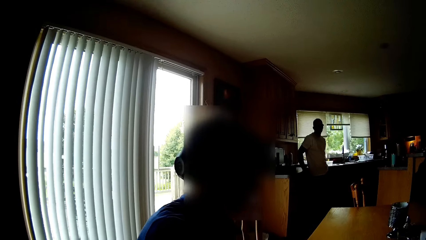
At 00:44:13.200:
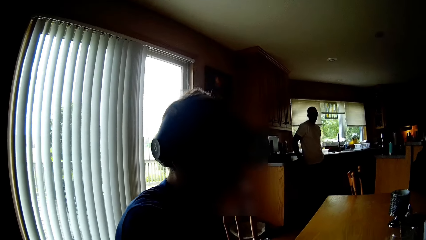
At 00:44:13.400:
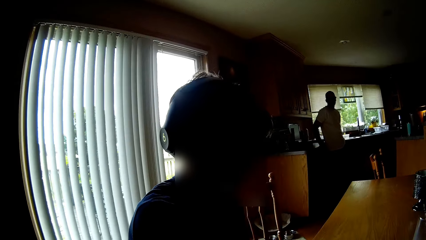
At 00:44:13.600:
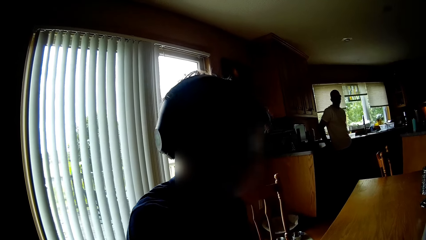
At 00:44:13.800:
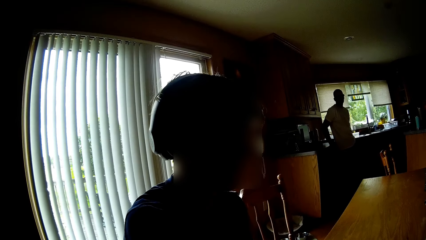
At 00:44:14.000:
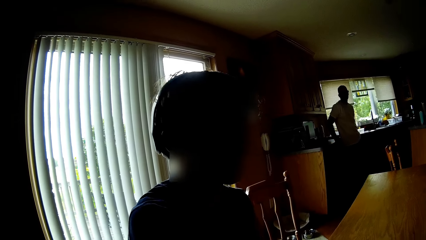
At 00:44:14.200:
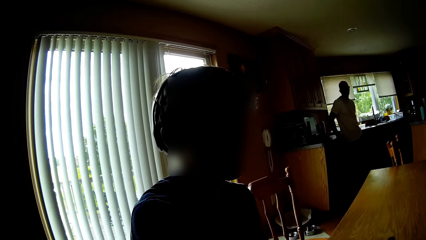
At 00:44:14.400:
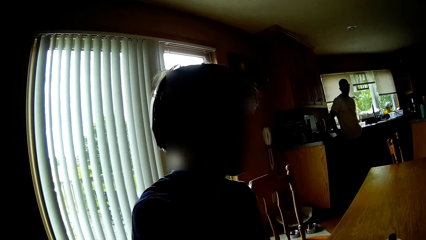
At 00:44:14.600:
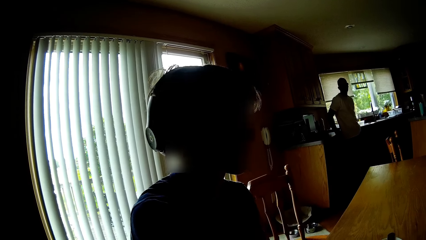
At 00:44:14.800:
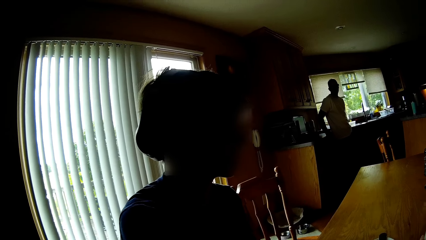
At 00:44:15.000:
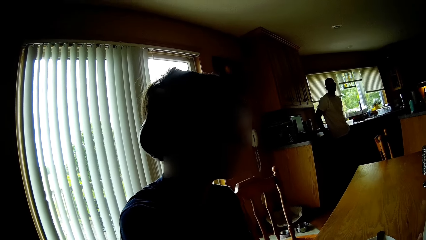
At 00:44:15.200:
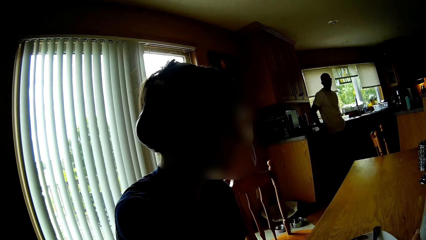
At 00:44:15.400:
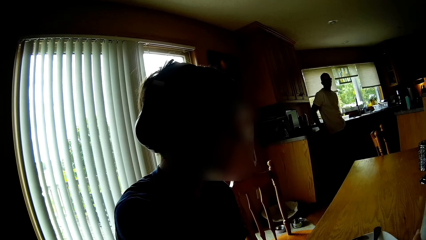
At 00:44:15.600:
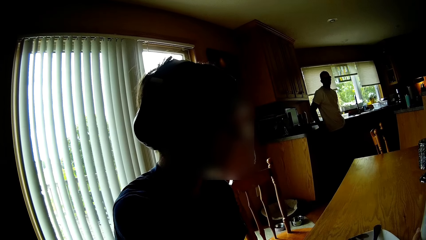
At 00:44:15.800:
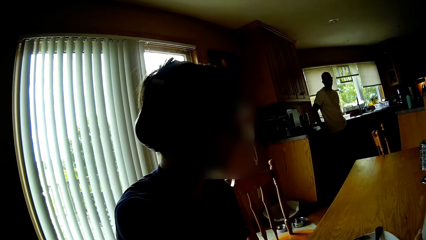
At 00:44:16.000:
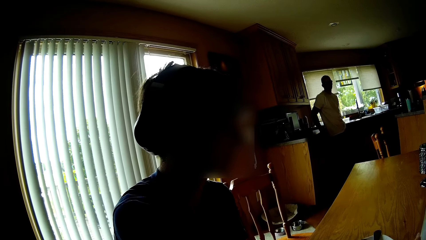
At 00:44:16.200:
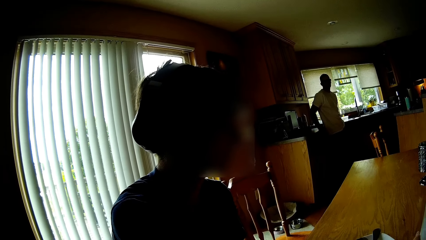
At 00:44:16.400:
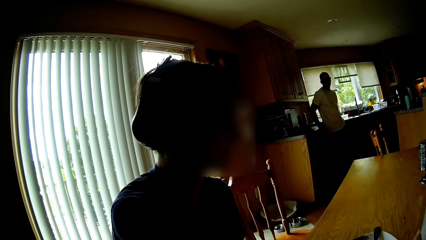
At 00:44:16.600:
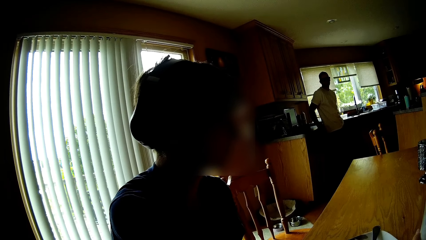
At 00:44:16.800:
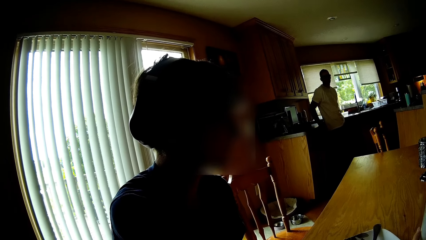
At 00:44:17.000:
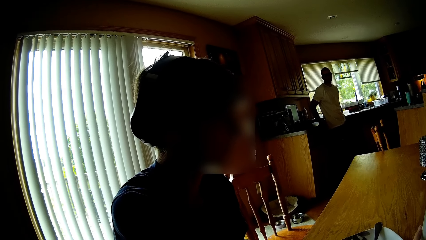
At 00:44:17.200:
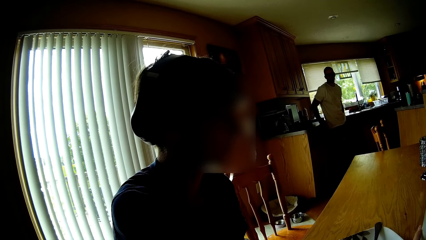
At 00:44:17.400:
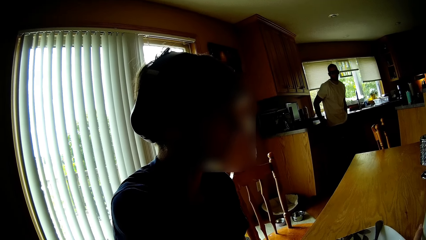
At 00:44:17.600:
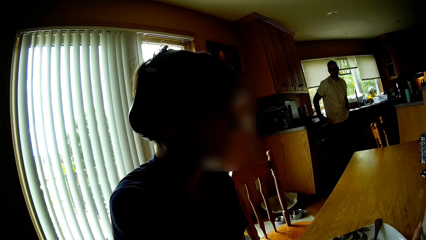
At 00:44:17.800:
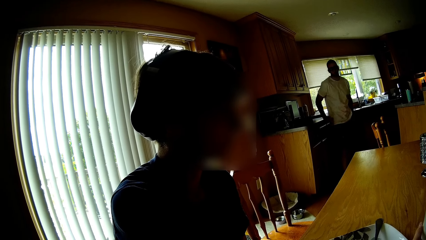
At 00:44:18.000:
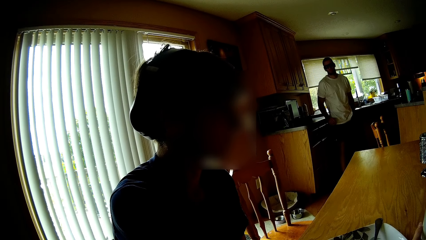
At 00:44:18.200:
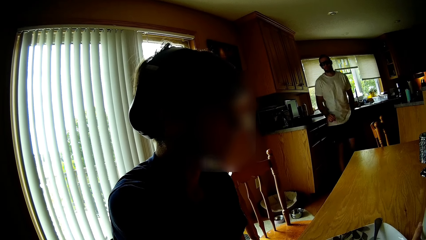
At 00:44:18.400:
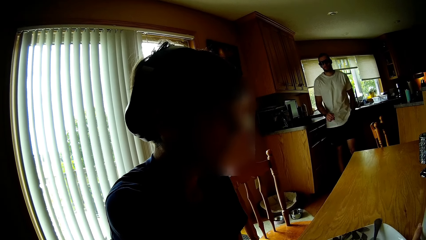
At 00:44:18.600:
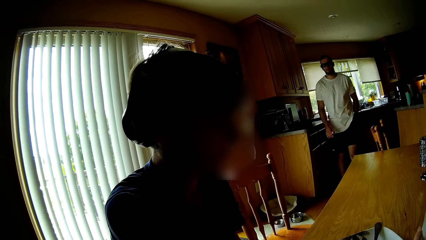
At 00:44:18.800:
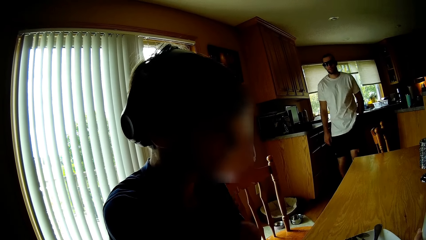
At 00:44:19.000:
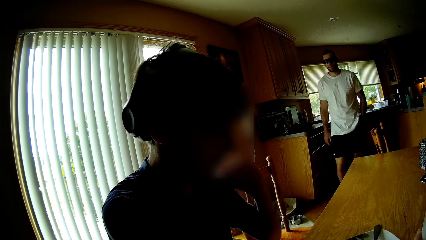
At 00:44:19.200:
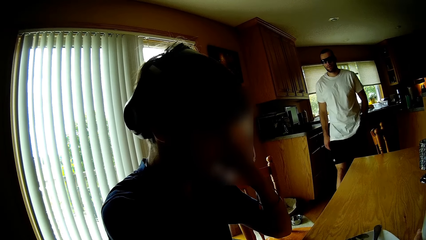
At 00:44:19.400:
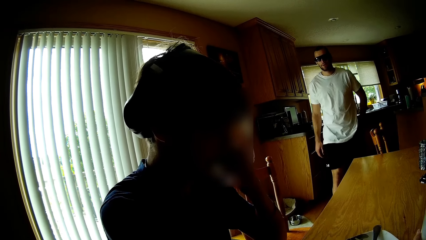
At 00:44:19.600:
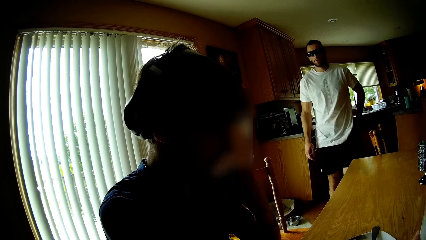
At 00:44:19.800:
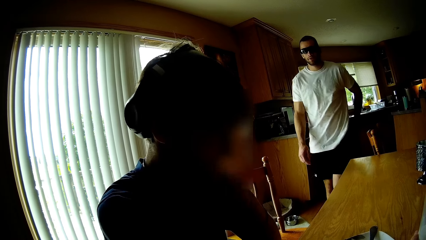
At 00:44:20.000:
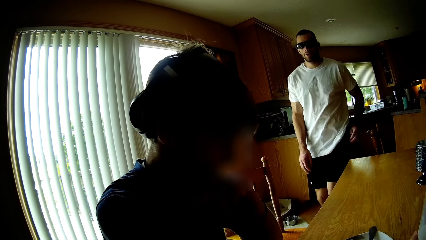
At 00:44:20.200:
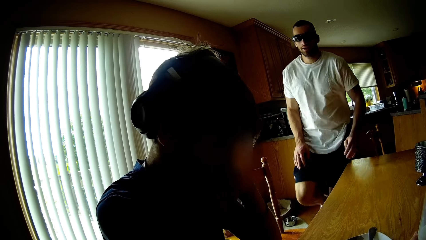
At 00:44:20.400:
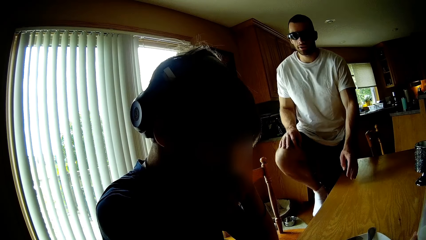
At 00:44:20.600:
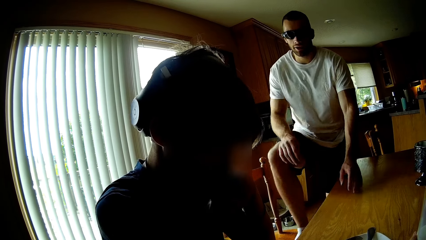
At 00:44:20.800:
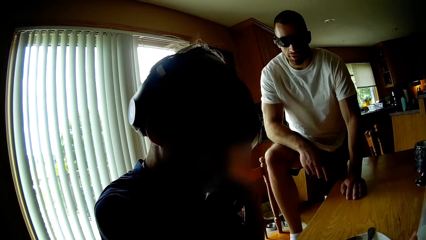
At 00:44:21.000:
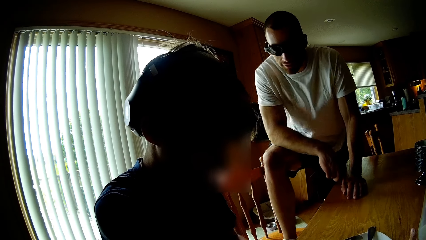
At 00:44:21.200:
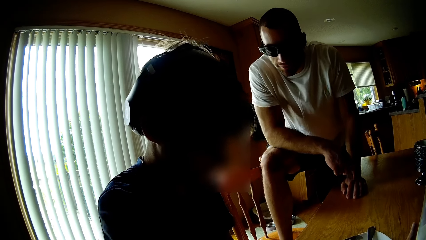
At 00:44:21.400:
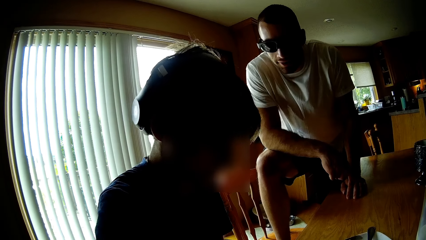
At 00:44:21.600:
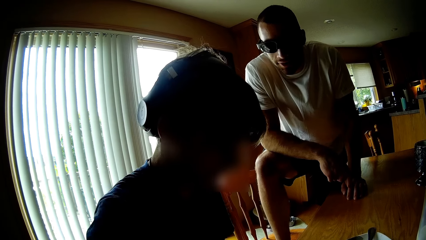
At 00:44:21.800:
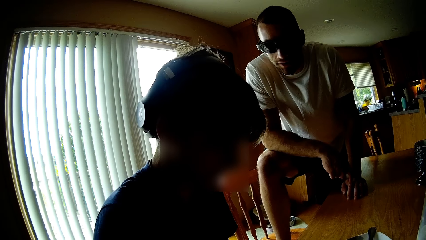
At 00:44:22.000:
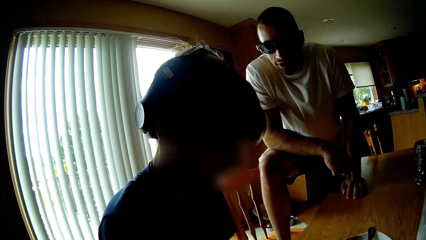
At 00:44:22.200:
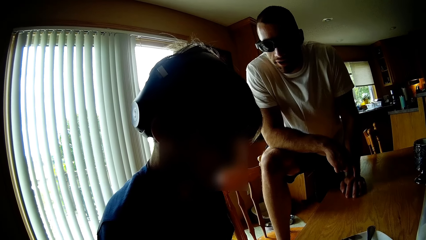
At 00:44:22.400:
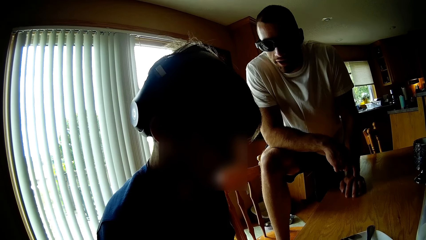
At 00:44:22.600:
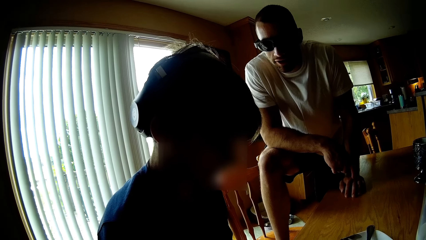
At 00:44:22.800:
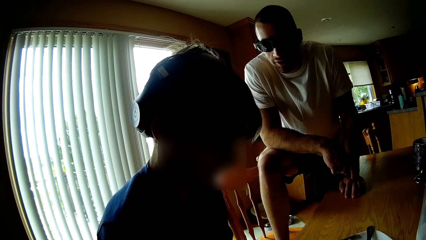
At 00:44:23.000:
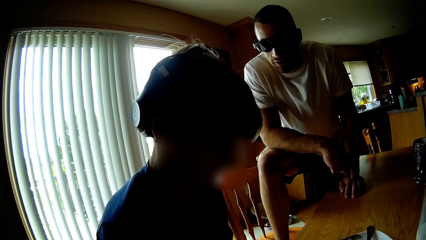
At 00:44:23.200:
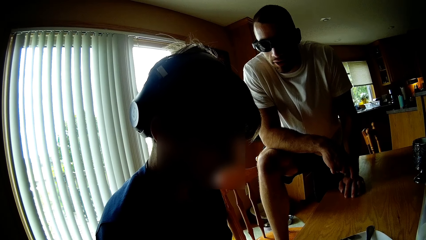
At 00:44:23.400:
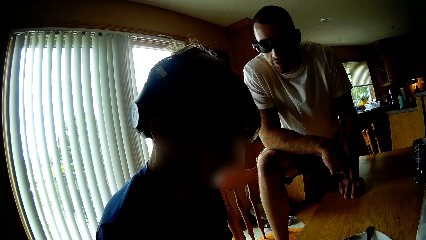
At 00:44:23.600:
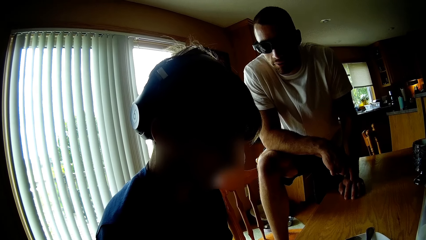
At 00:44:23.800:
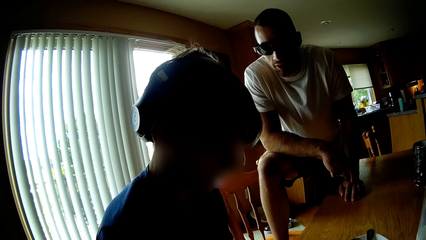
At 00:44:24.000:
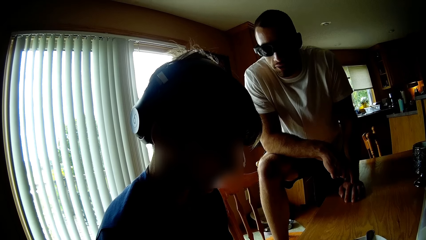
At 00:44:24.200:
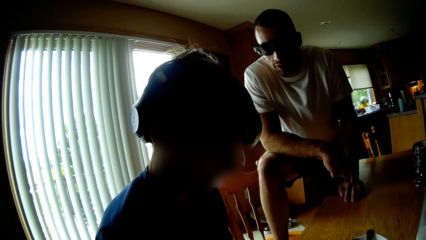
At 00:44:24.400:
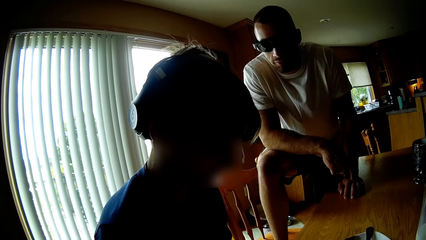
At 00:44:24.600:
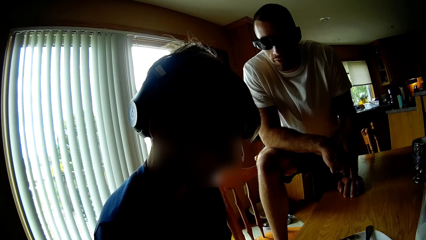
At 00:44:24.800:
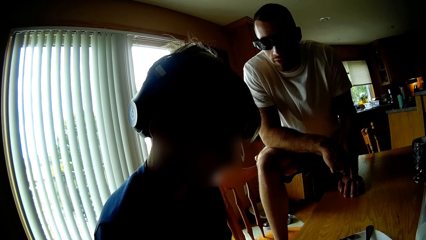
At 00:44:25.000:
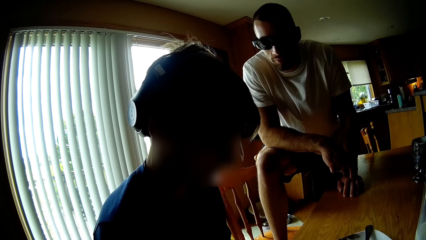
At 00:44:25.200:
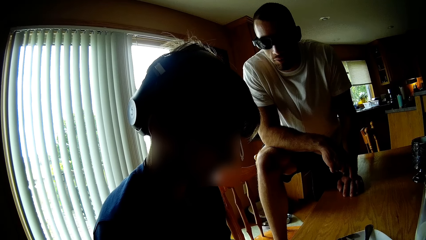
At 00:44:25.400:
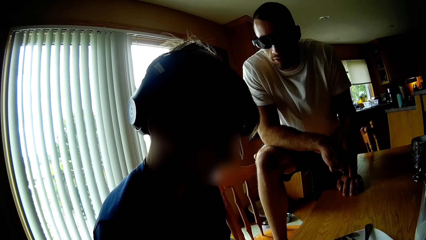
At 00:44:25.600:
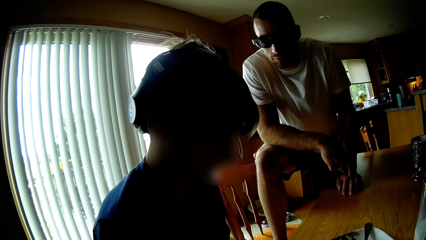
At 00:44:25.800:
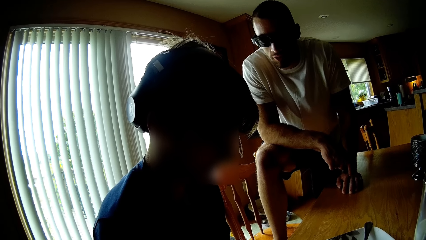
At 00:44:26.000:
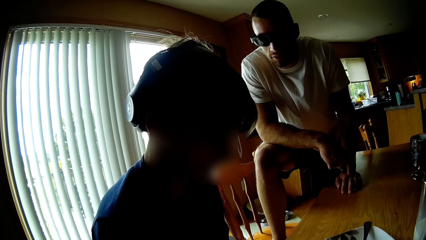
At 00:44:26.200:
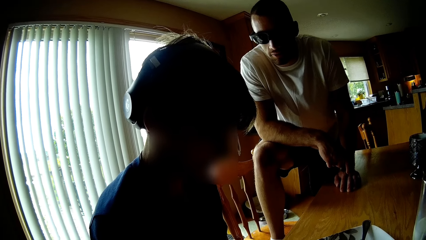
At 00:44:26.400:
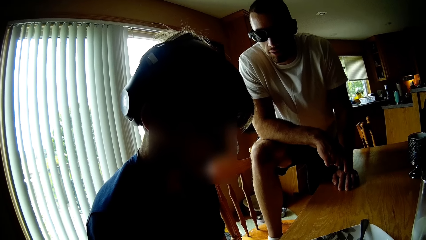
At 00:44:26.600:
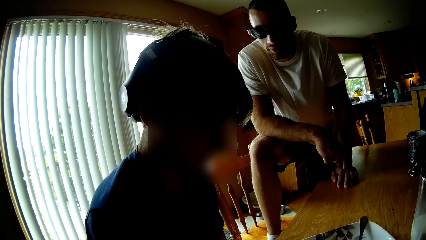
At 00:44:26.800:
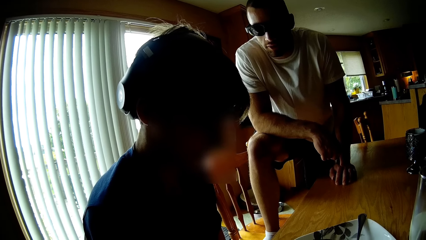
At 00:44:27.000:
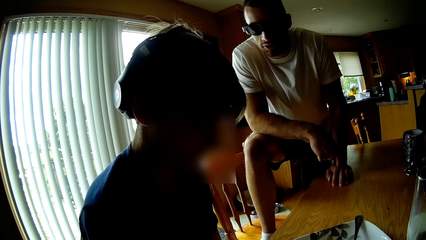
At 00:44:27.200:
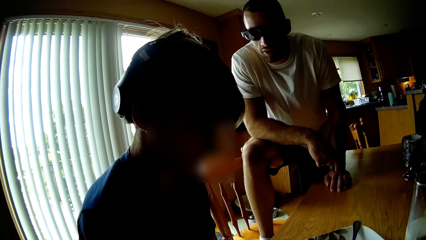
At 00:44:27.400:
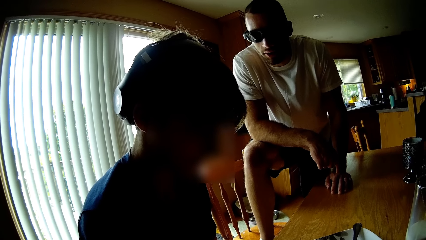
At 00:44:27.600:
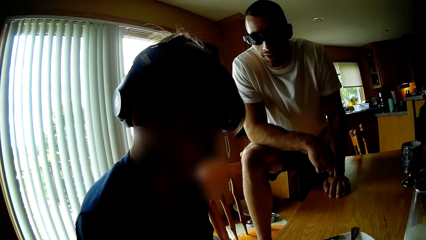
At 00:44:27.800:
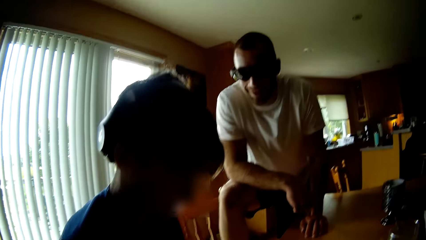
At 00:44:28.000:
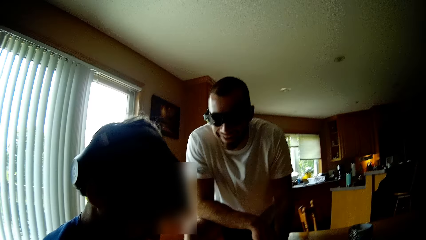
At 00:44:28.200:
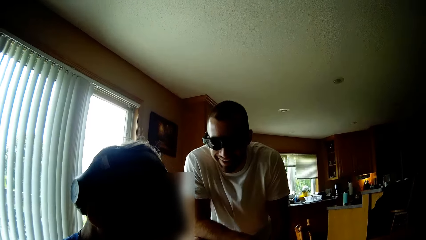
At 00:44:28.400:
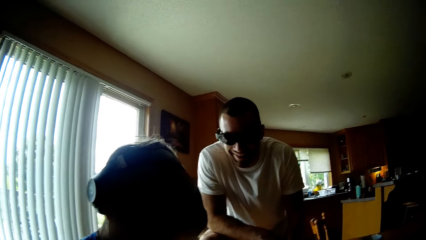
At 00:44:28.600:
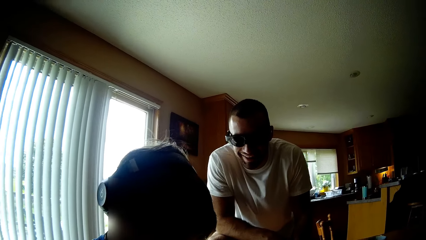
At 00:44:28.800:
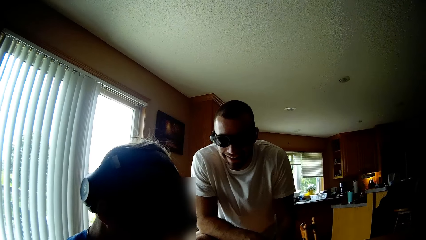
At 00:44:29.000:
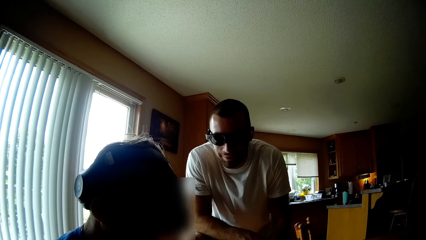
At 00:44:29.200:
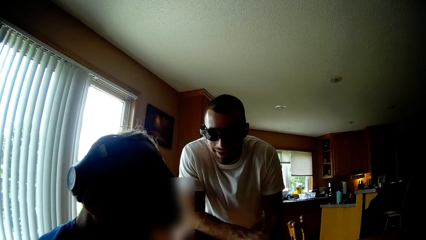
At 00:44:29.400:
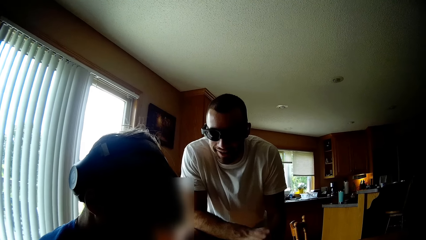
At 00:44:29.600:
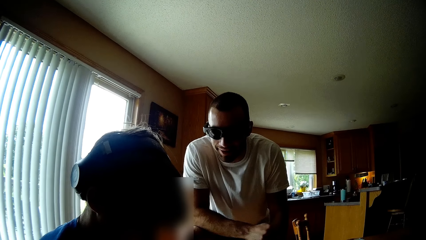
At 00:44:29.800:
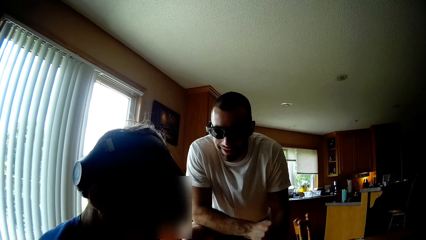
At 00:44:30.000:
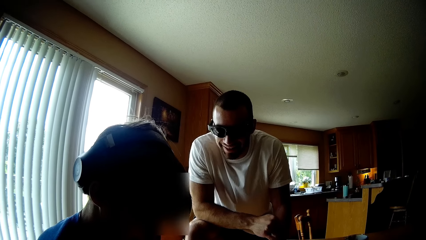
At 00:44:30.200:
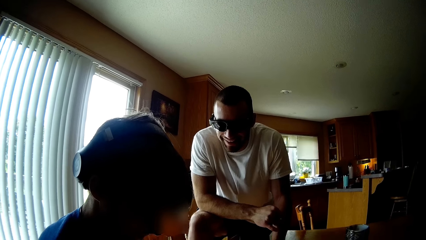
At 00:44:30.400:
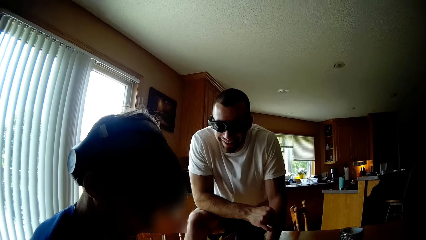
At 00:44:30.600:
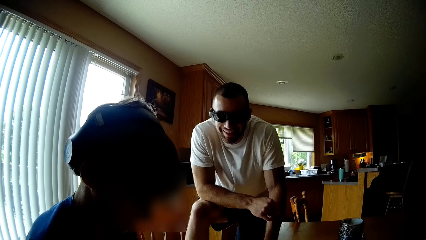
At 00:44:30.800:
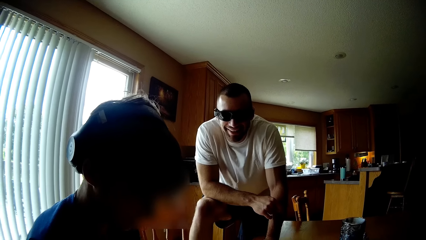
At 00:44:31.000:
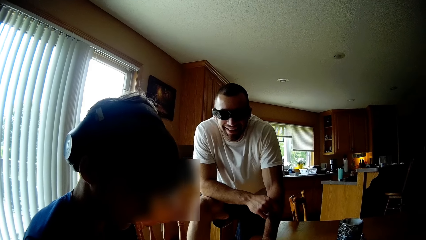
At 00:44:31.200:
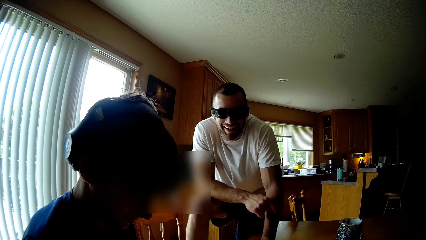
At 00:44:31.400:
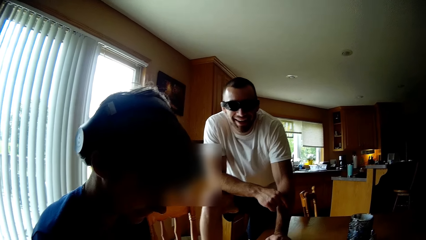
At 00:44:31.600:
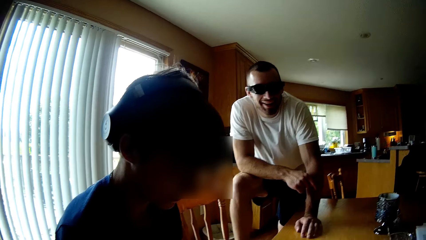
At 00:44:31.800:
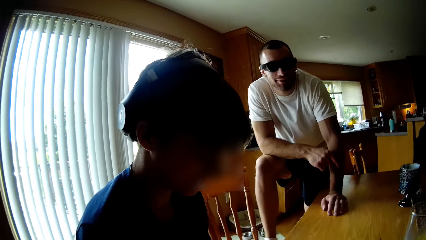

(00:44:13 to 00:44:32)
A person puts the glass of milk on the table. The camera wearer talks to another person and the first person. The other person talks to the first person. A man talks to another person.
